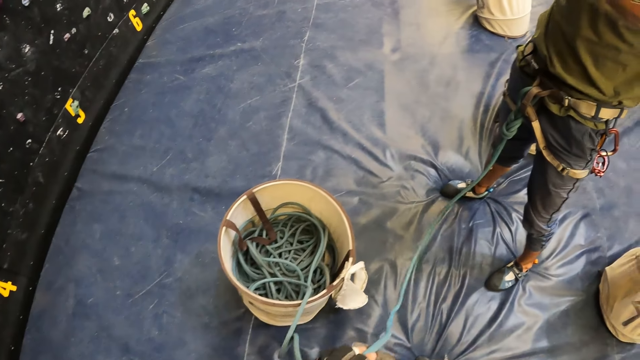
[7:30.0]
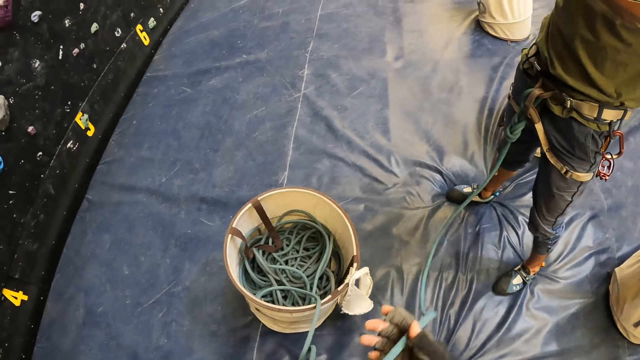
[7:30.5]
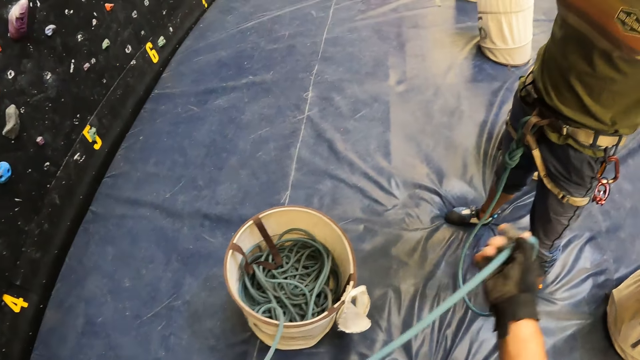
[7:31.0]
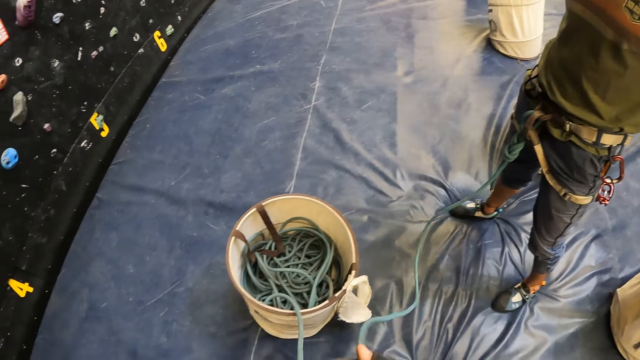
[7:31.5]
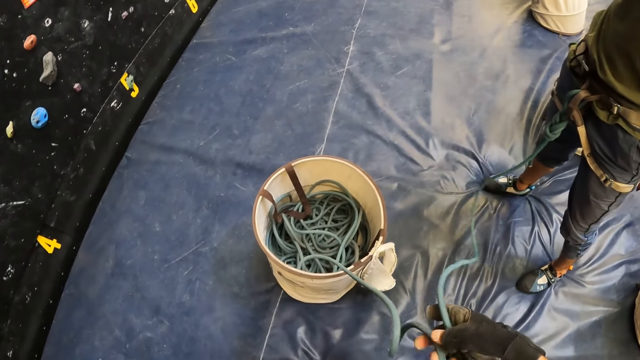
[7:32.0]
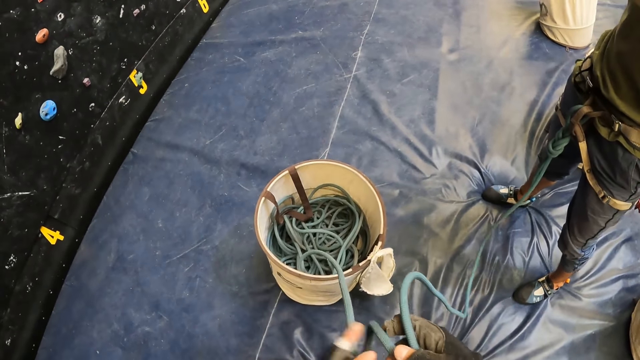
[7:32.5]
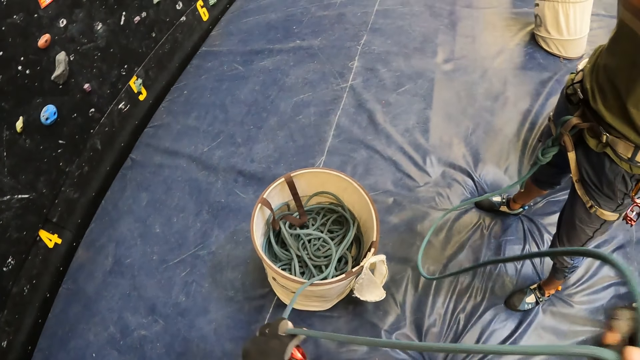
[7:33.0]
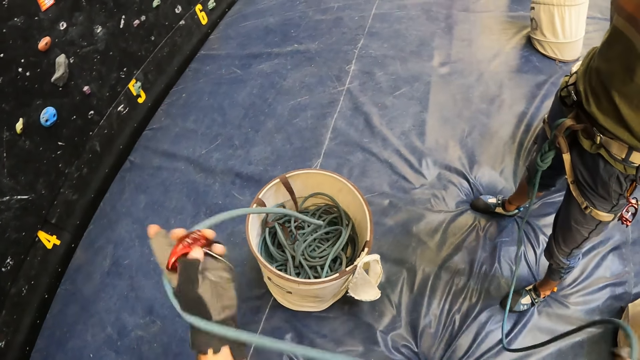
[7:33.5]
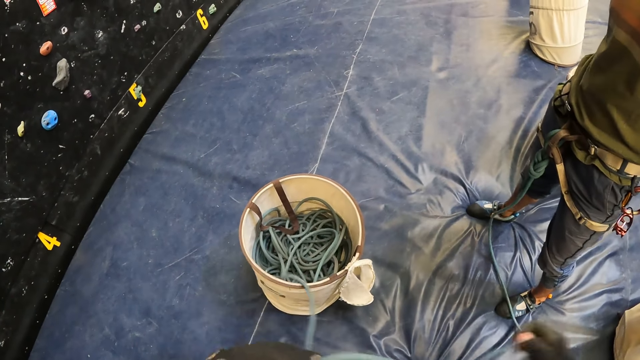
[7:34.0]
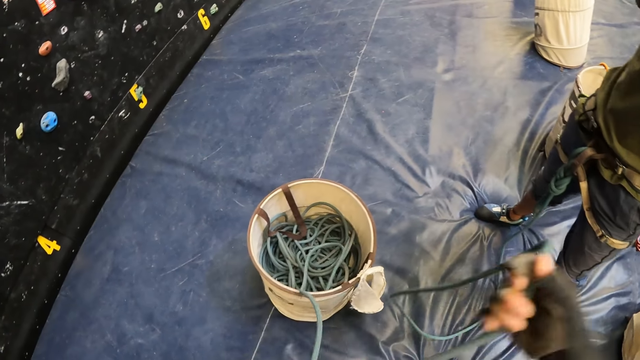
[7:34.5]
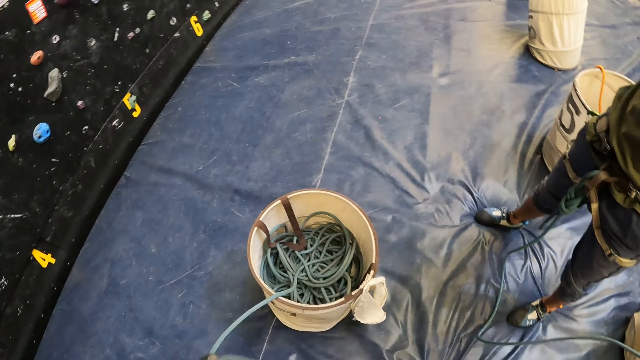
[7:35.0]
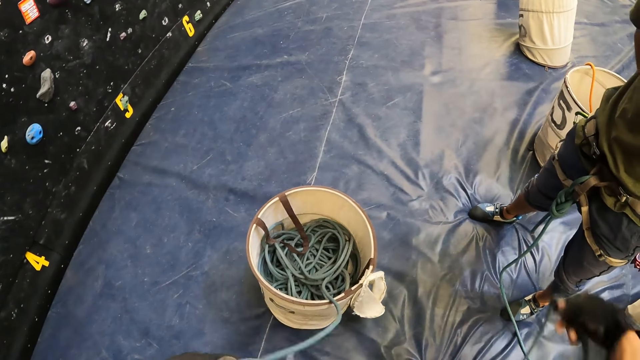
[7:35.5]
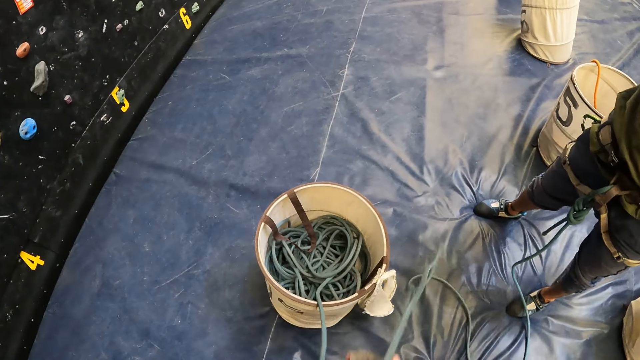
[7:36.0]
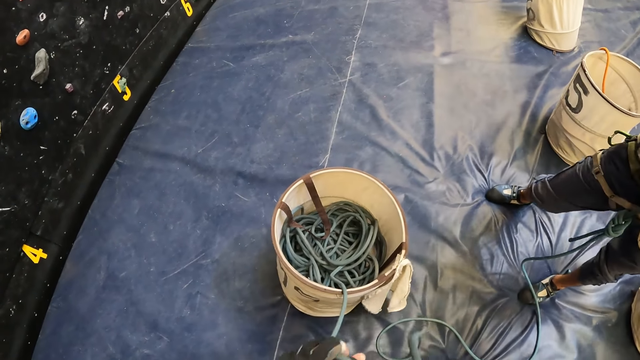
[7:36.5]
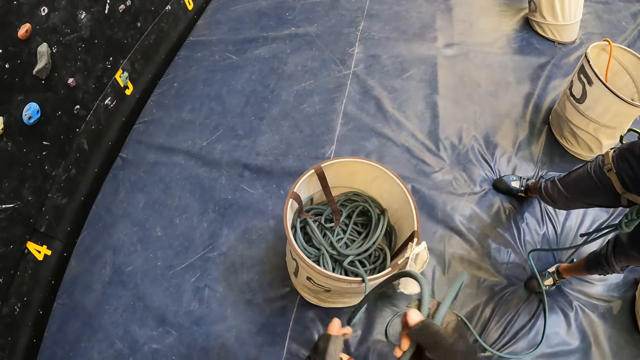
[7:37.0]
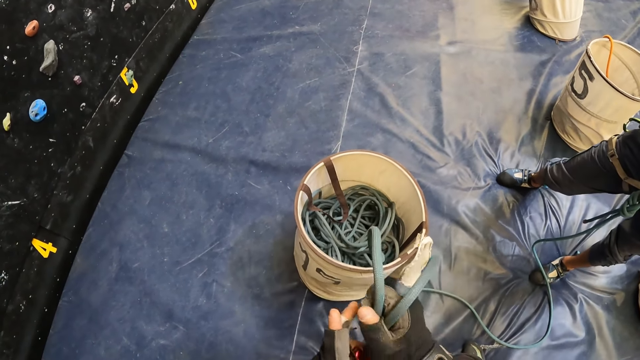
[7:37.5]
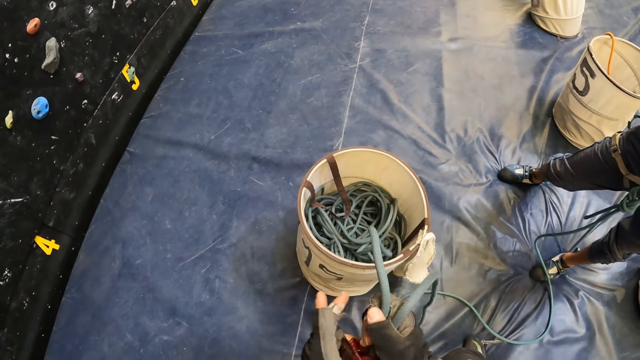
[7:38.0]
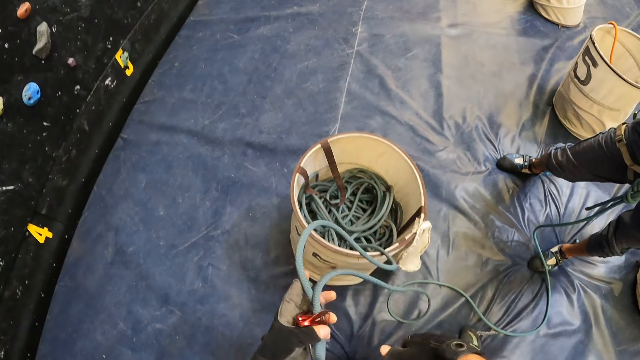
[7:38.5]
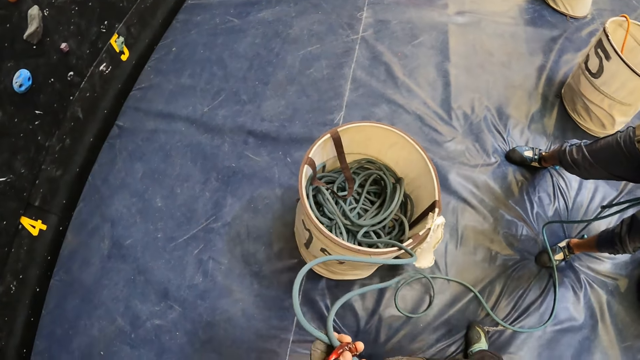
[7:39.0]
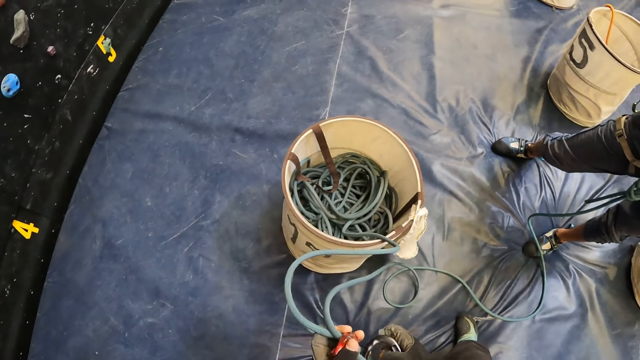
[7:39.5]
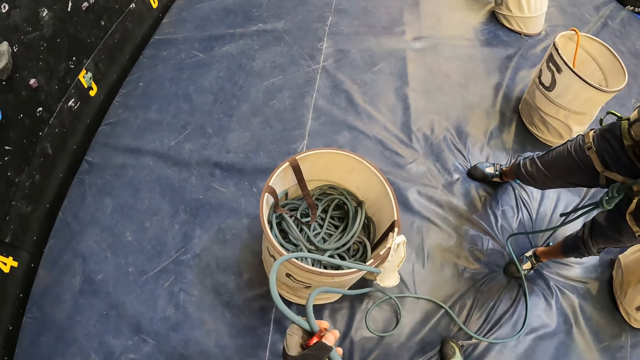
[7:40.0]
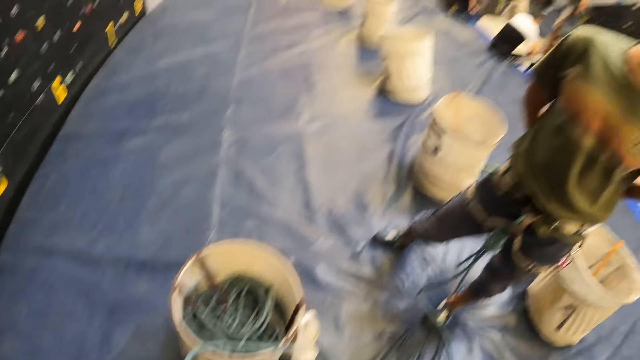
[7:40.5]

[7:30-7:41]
The camera wearer pulls the rope. They pull the climbing rope from the container. They put the rope in something.

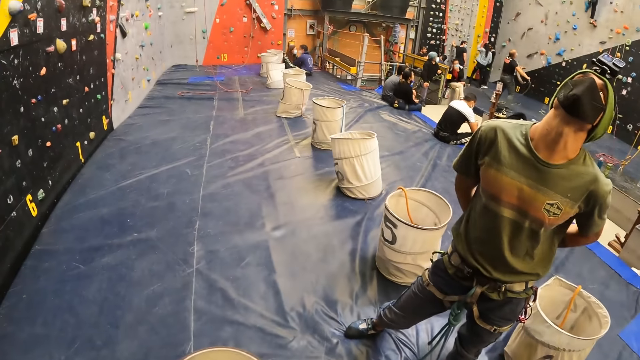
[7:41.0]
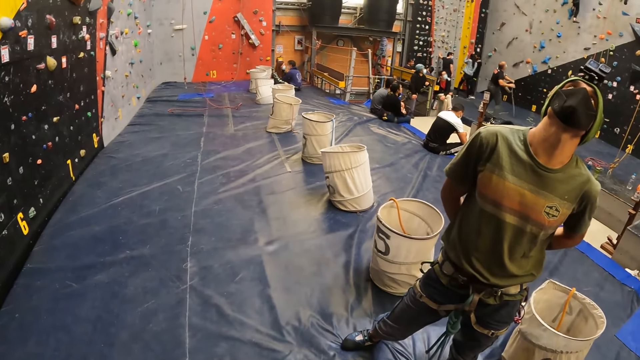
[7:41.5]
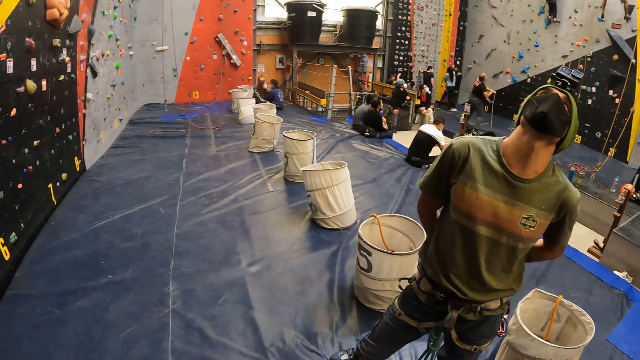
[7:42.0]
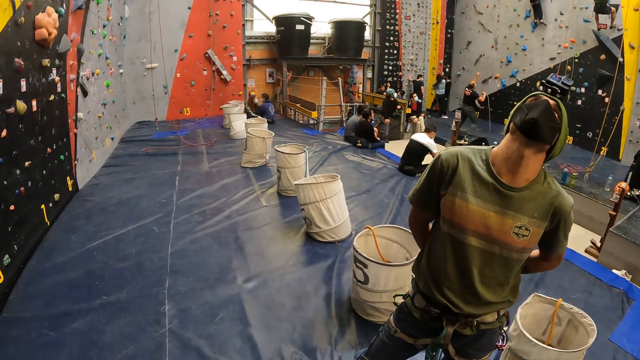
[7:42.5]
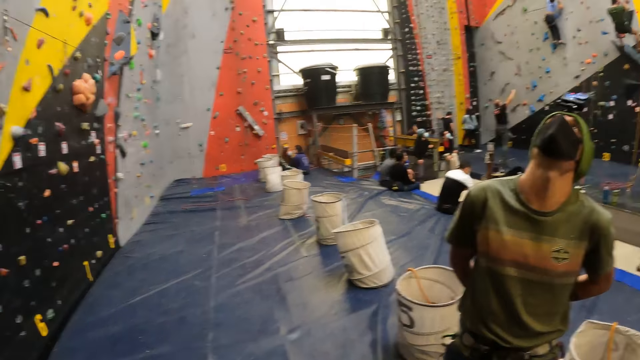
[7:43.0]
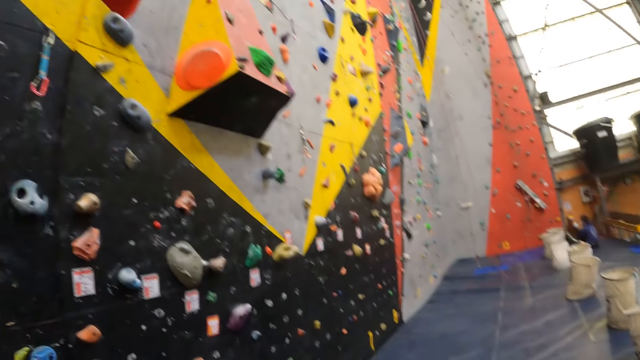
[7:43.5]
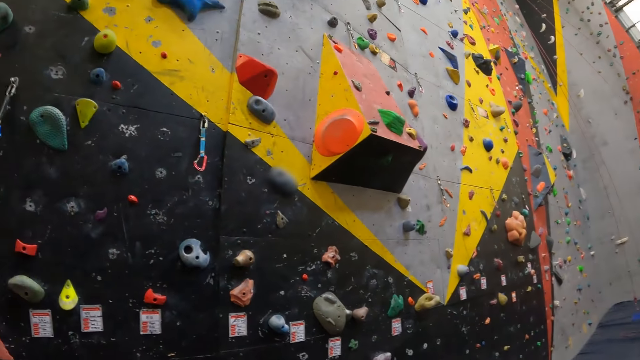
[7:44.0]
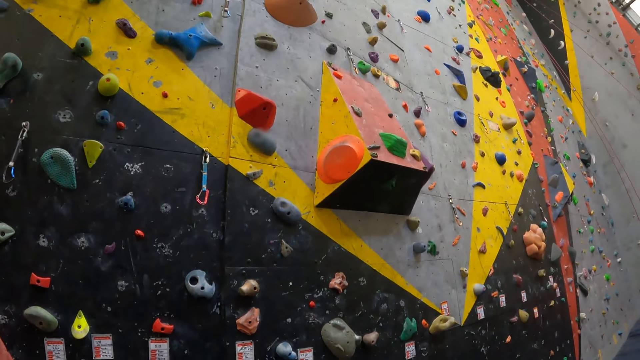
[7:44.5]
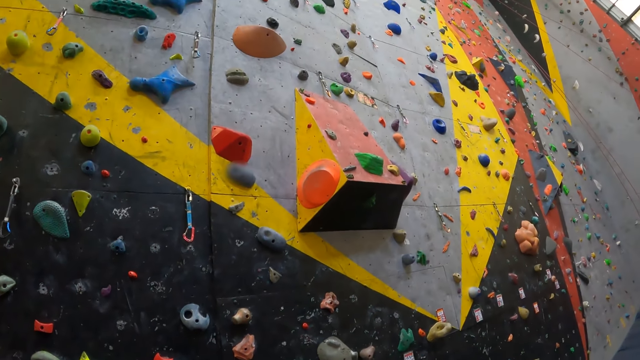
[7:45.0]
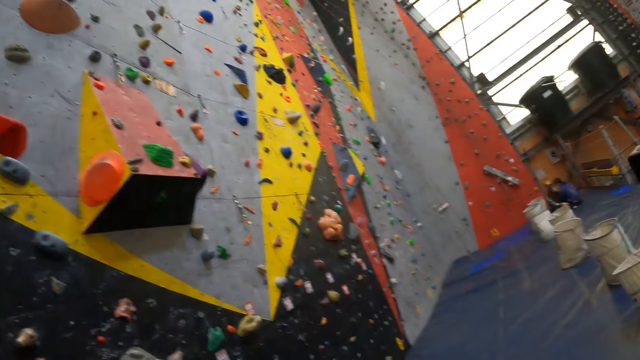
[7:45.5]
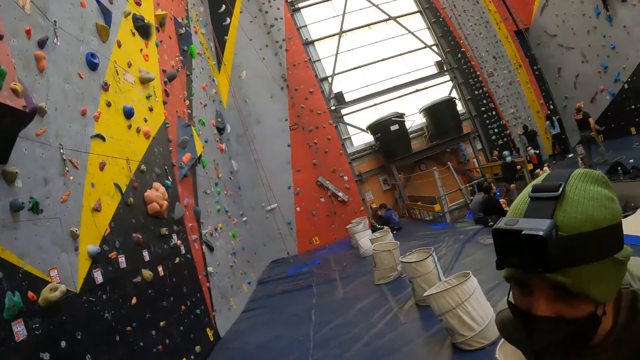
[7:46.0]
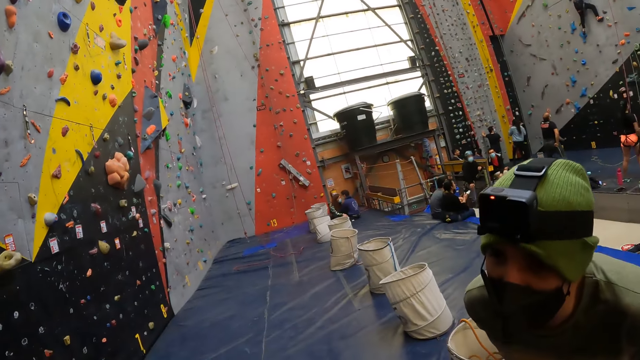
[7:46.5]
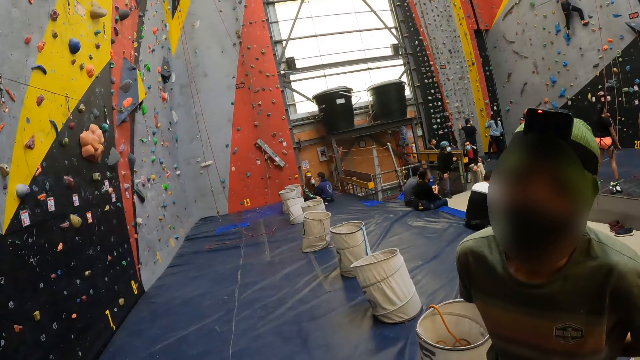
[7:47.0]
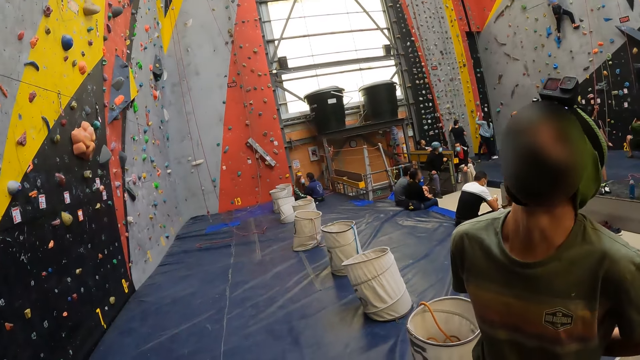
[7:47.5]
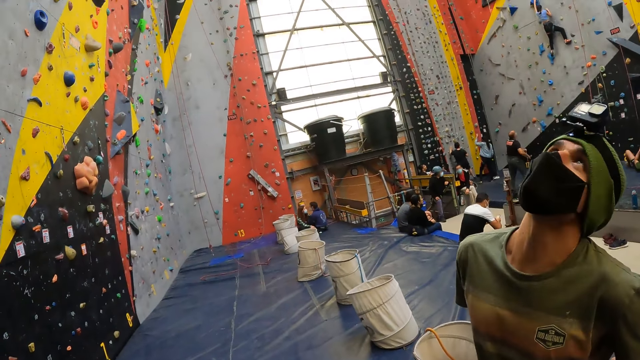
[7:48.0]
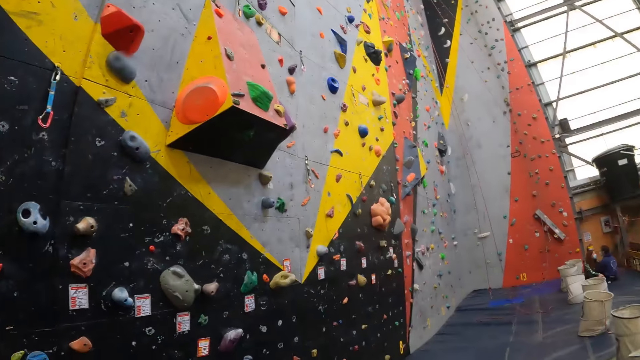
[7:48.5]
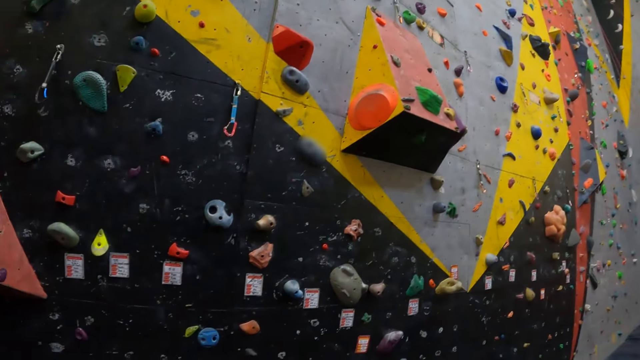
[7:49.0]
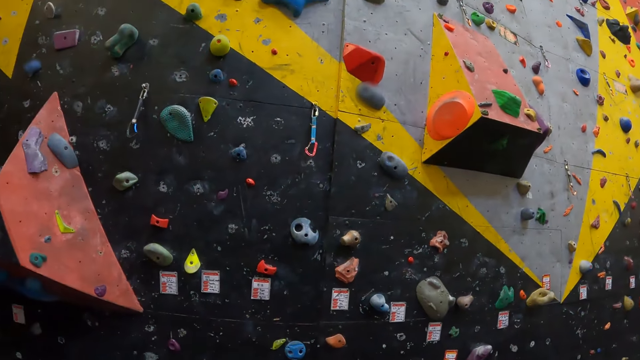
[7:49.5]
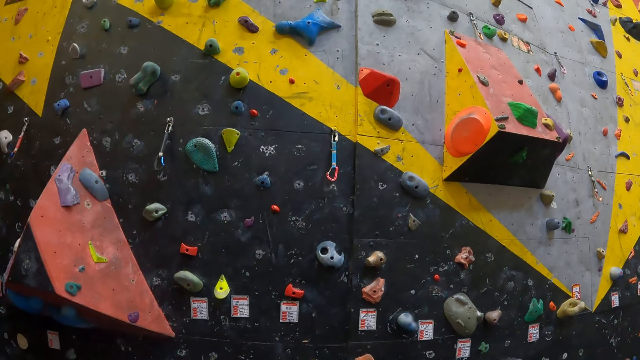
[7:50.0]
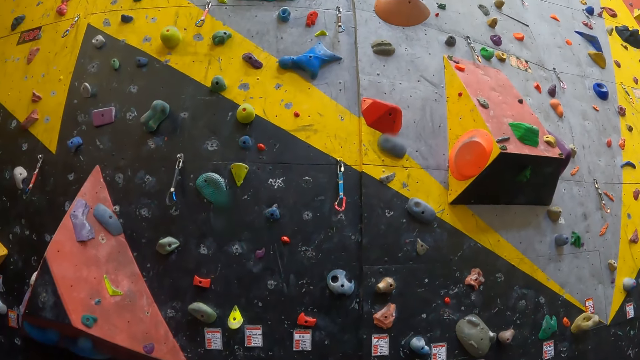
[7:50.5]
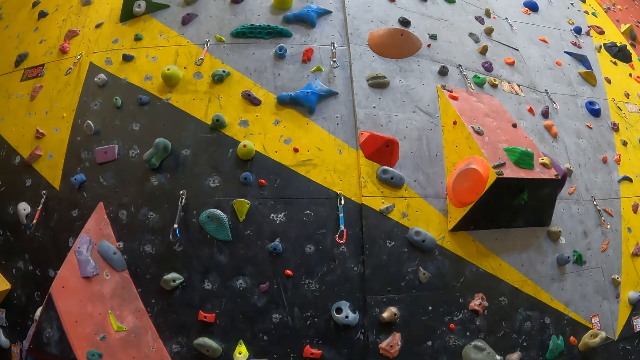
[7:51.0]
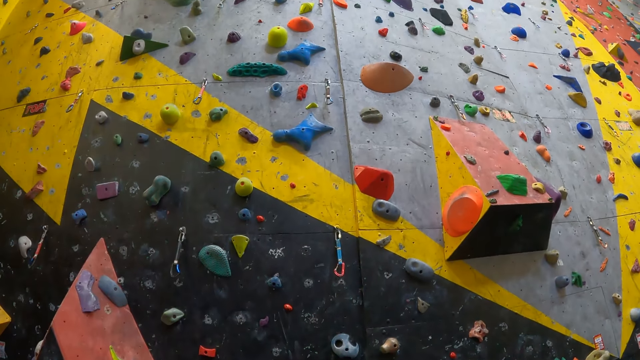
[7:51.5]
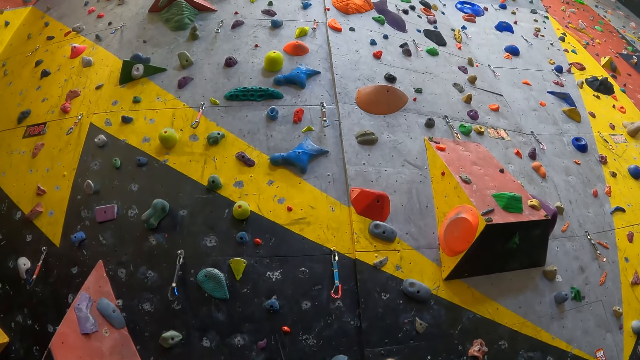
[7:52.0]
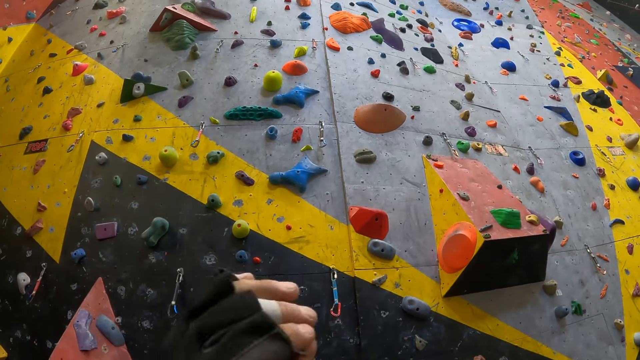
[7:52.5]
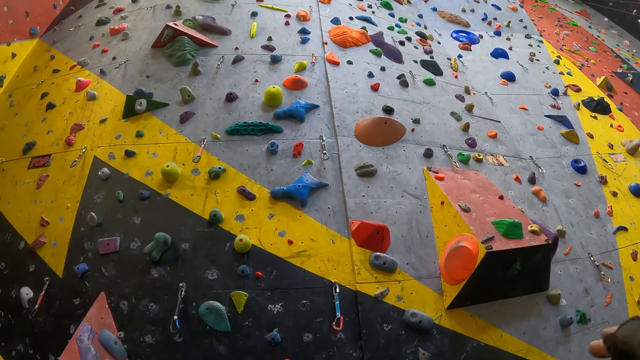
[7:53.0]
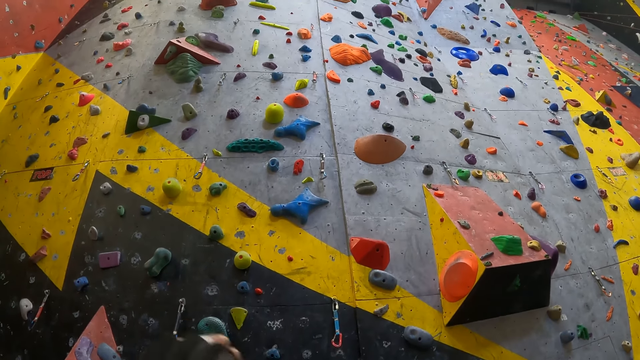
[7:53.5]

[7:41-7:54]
The camera wearer interacts with a man. The man looks upwards. The camera wearer looks up the climbing wall. The man looks downwards. The camera wearer interacts with the man. The man looks upwards. The camera wearer looks up the climbing wall.
